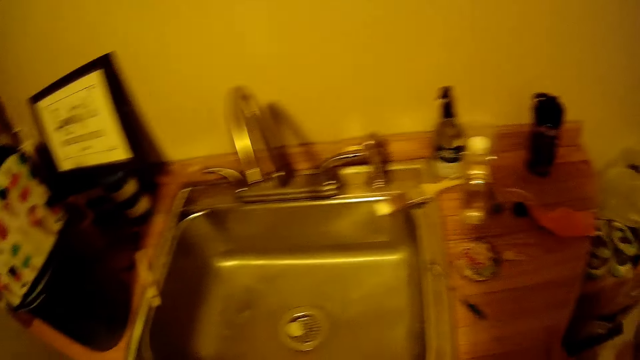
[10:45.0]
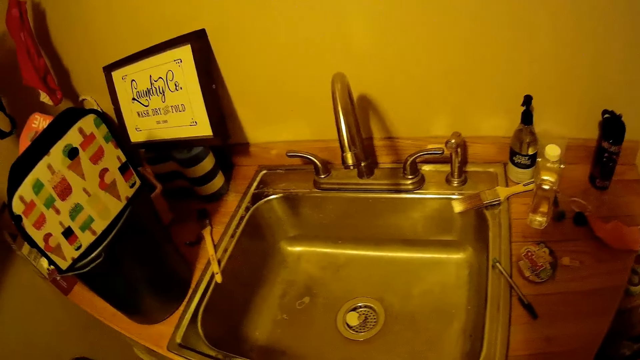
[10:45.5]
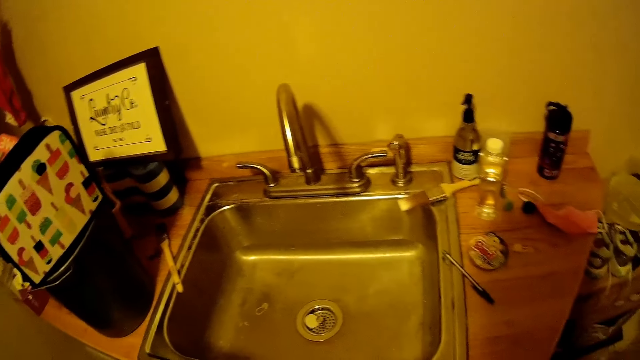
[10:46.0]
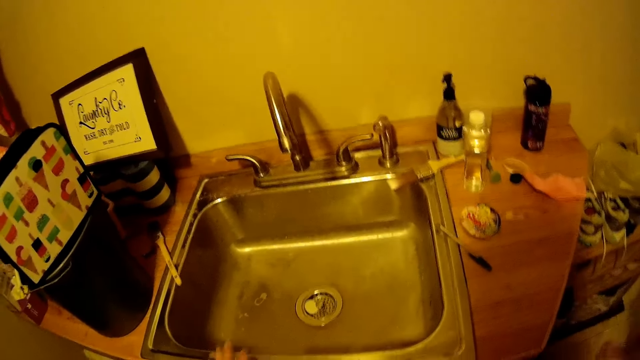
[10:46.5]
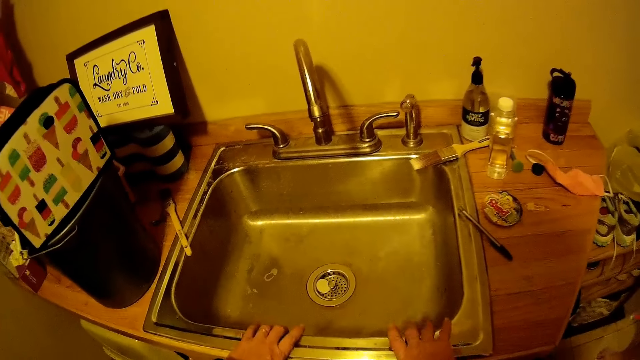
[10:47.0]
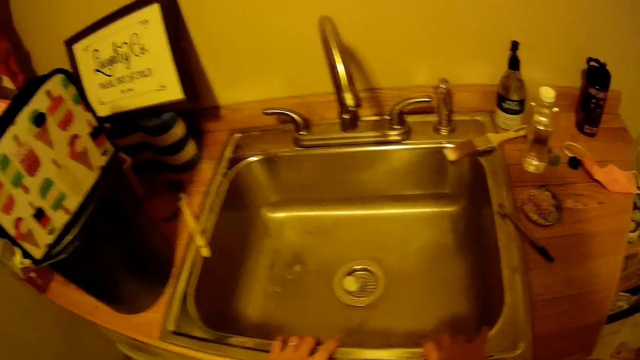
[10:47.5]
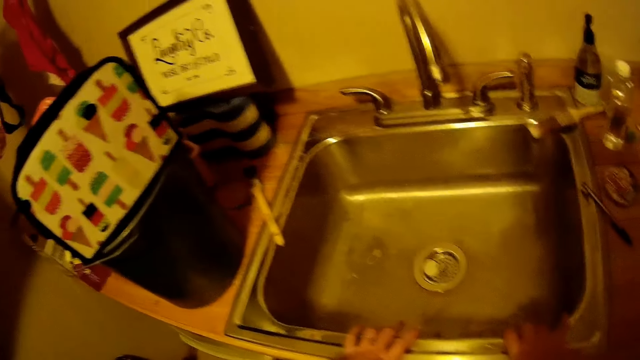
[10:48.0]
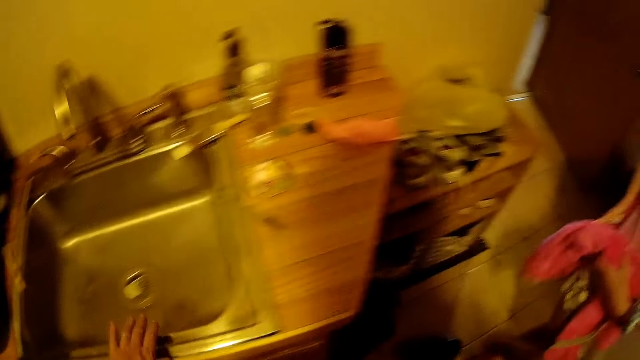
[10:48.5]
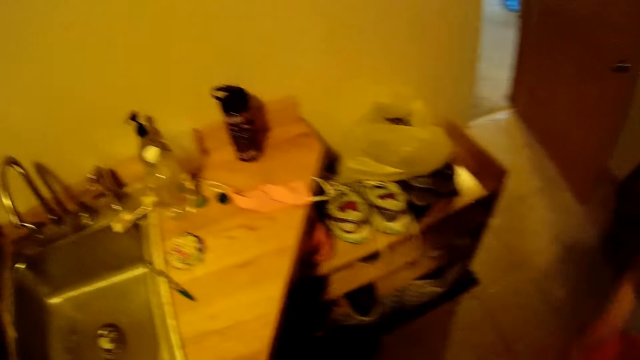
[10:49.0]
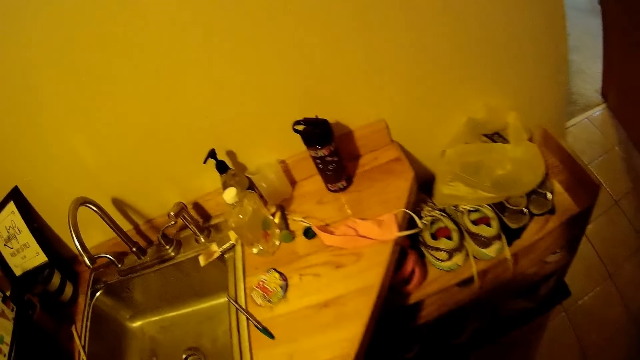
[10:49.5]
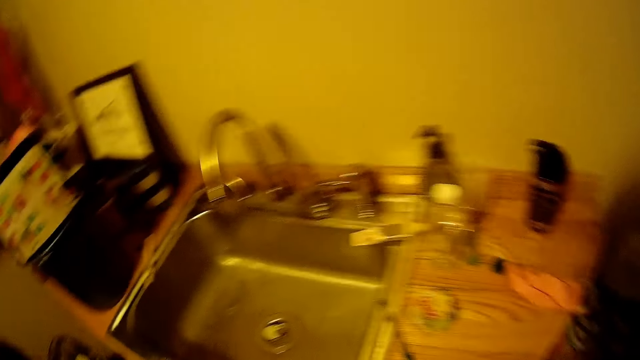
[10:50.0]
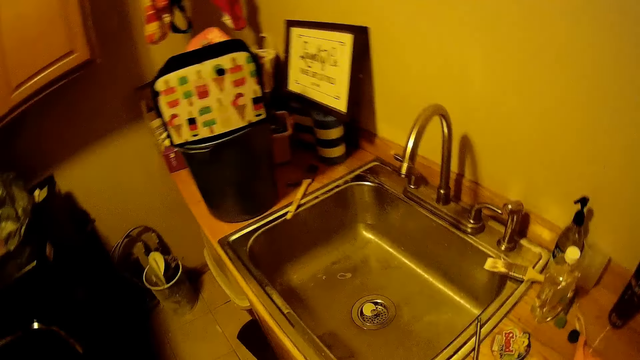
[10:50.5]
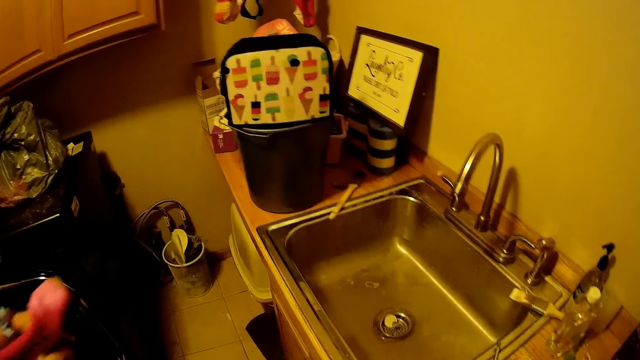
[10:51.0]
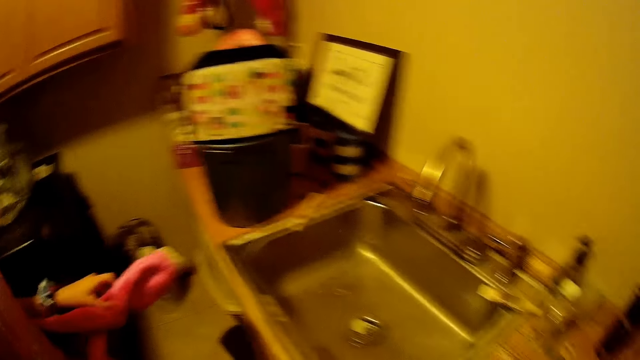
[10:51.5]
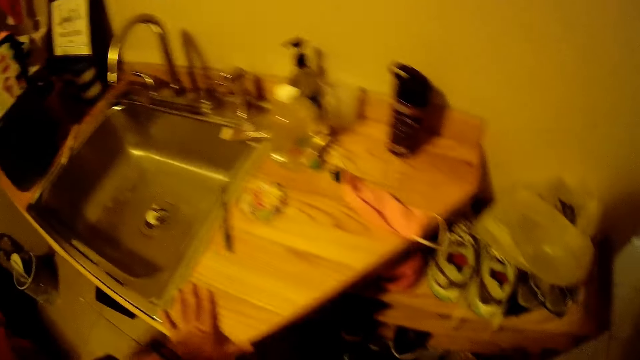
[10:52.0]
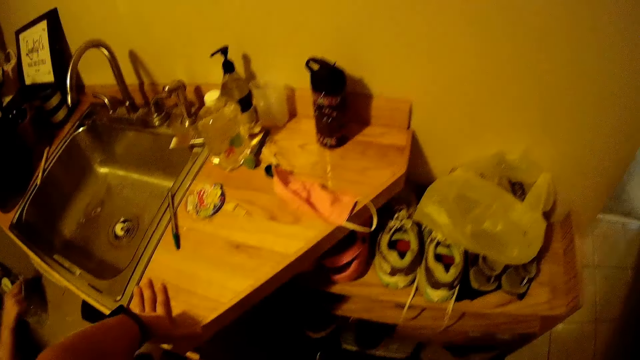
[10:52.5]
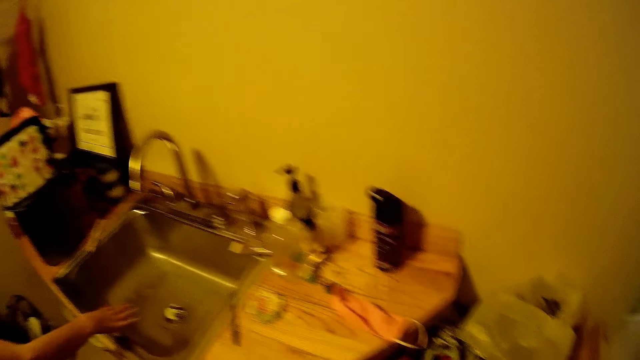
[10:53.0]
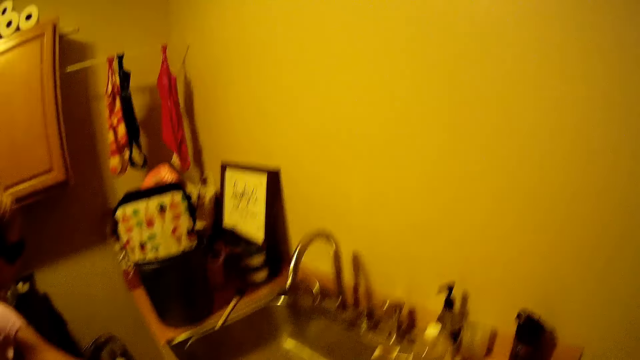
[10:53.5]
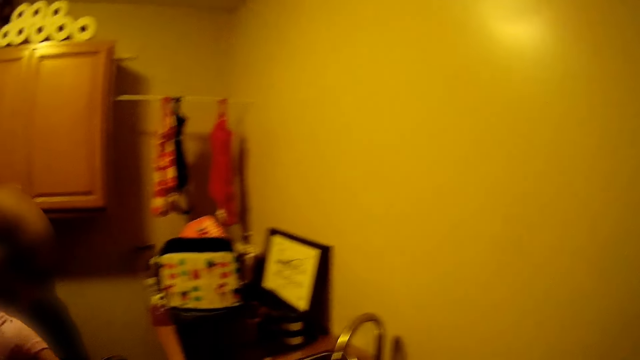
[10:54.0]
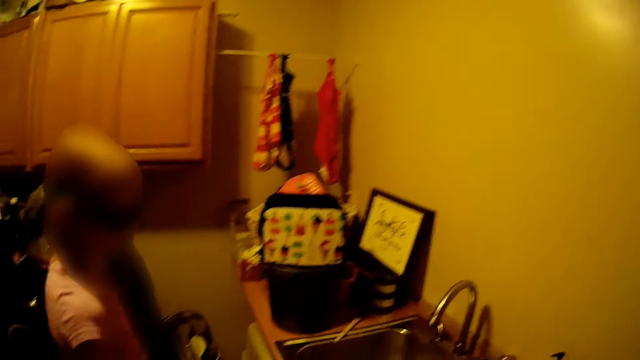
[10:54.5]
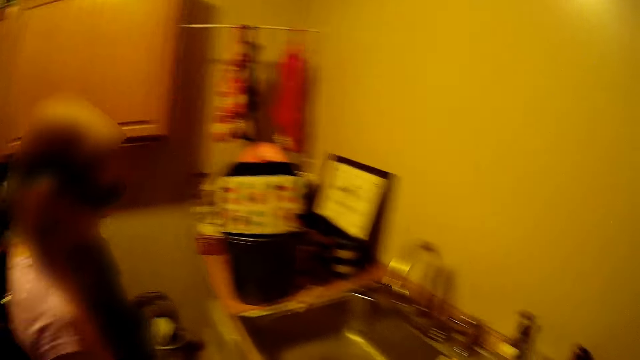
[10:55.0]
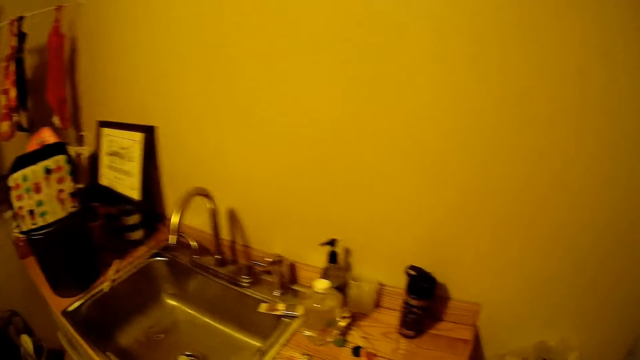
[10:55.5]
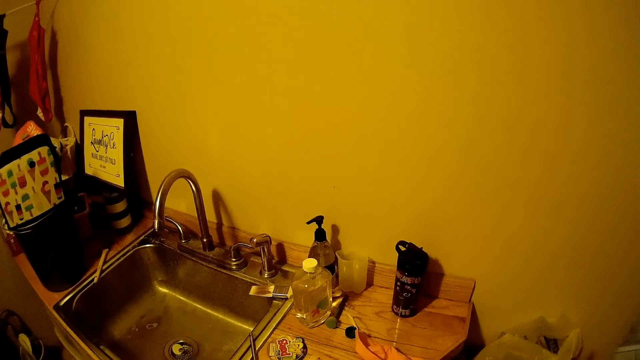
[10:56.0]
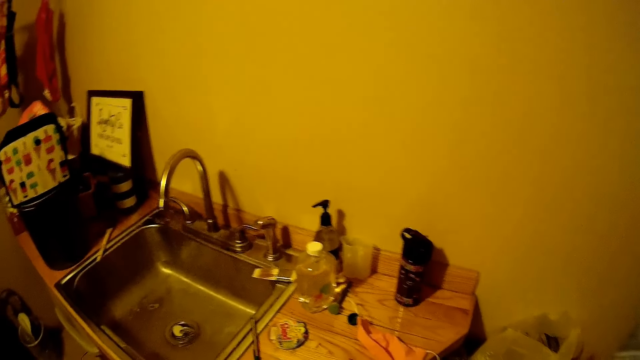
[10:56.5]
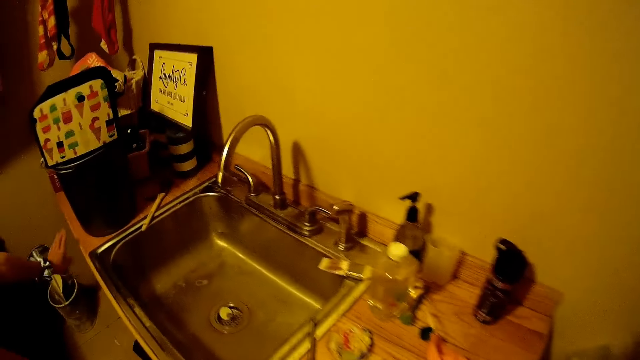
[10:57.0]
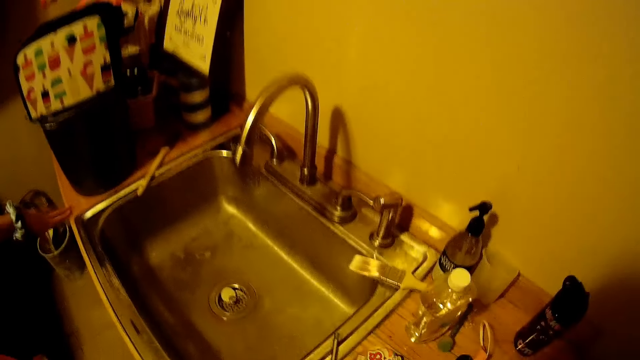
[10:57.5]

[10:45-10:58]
The camera wearer stares at the sink. They dialogue with a child.

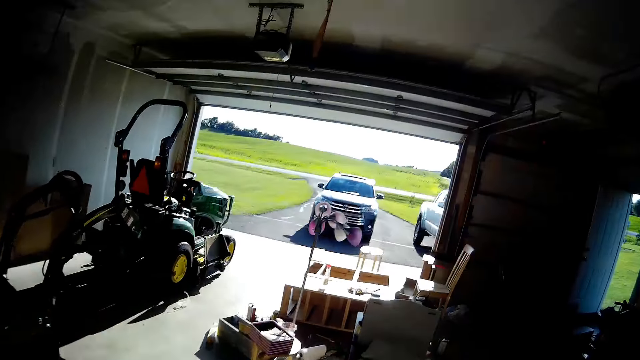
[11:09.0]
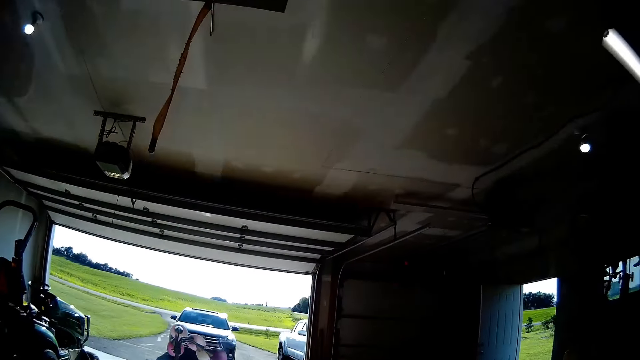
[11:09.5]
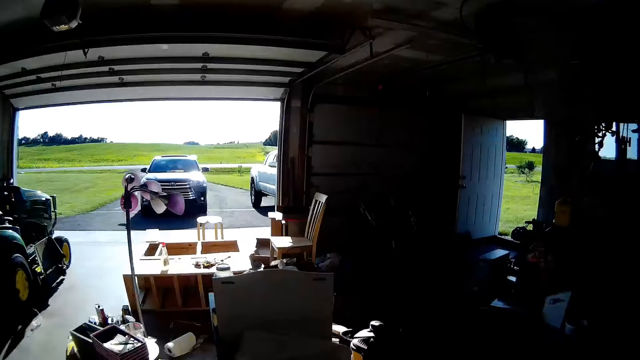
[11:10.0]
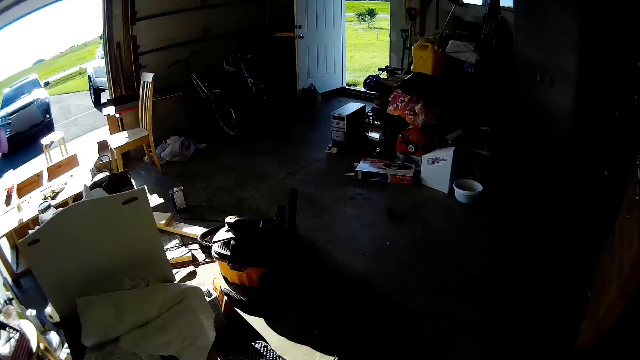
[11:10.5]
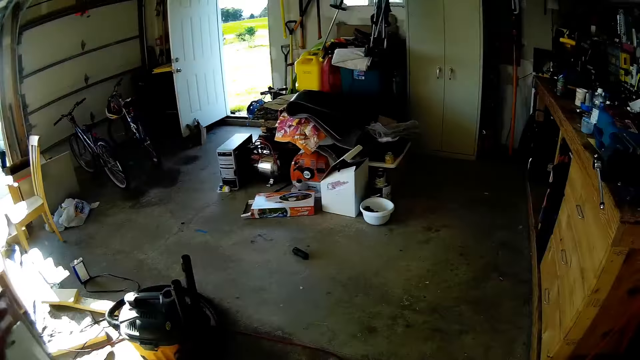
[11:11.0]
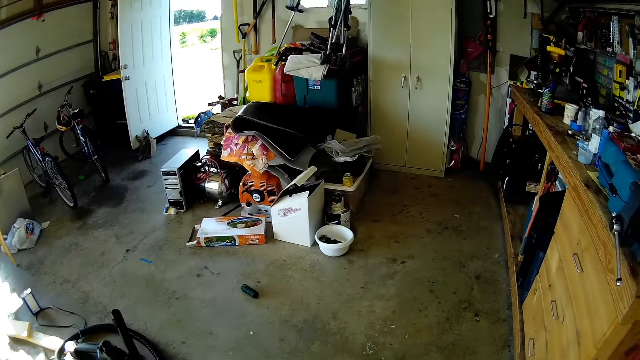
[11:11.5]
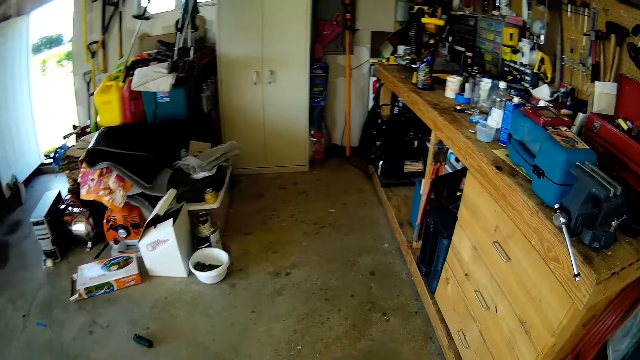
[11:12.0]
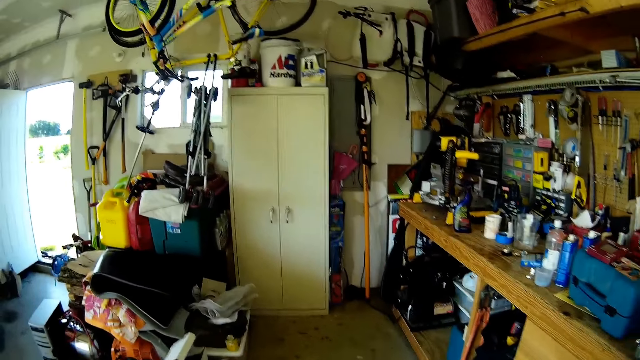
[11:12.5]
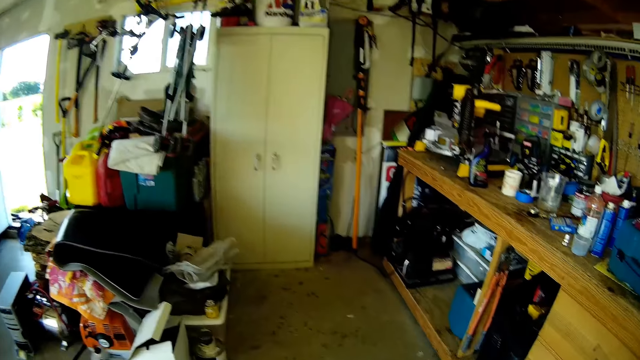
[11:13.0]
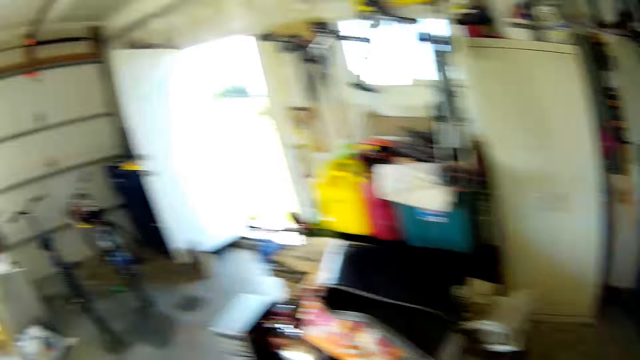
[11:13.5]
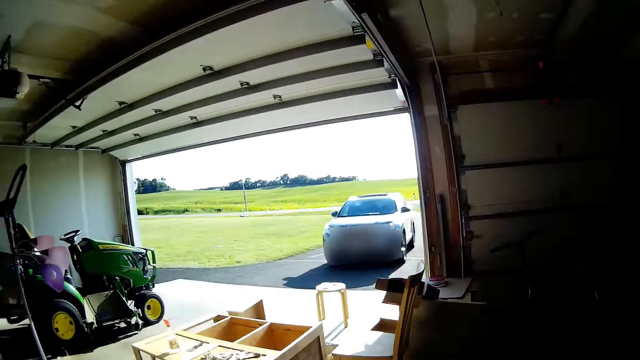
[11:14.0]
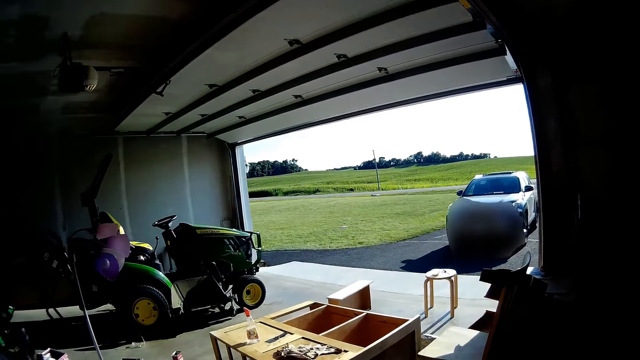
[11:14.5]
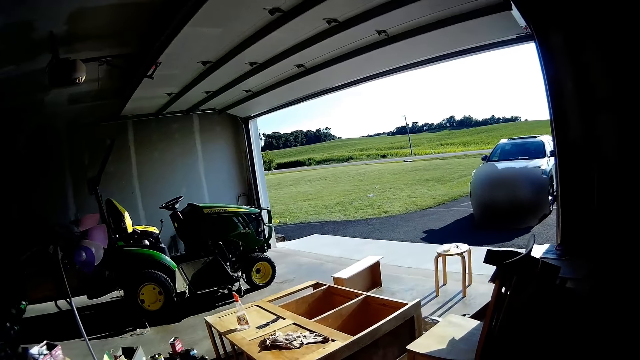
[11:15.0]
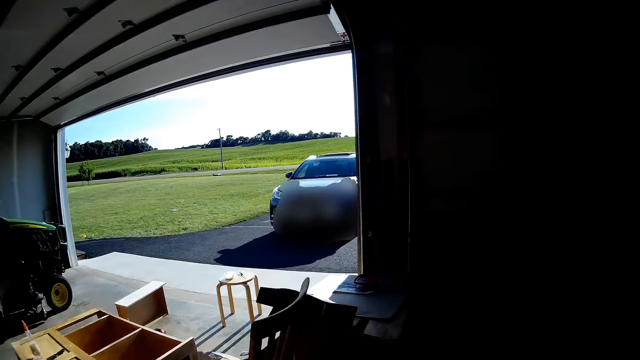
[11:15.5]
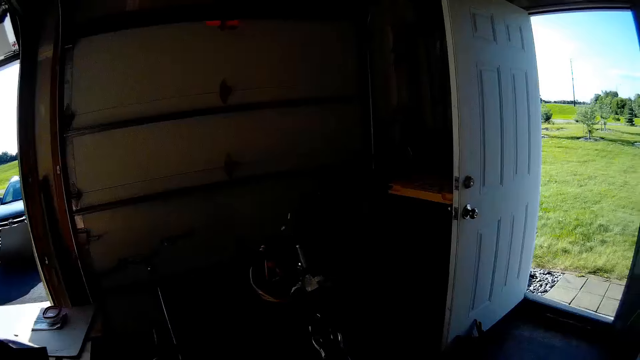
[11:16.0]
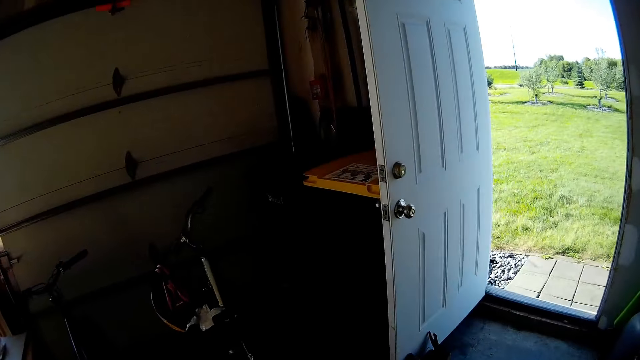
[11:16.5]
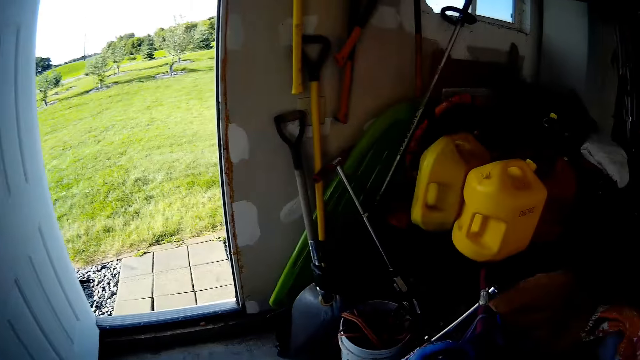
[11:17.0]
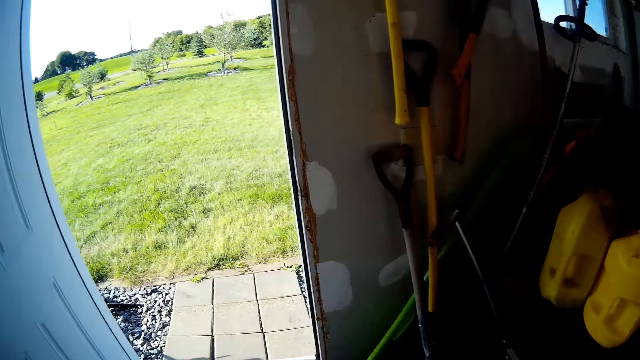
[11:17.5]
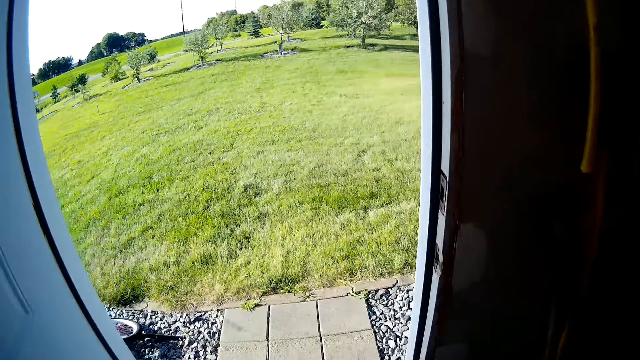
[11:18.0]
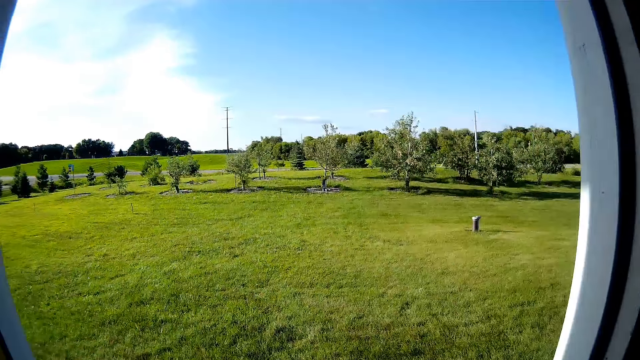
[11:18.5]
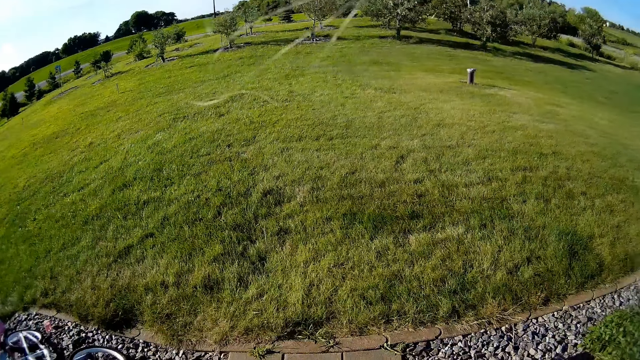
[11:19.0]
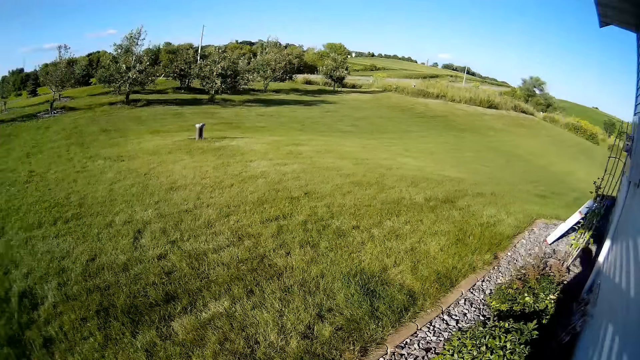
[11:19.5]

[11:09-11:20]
The camera wearer walks to the store. They look around the store. They walk outside the door.
